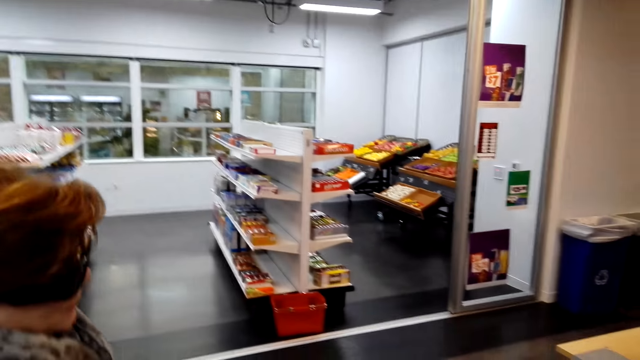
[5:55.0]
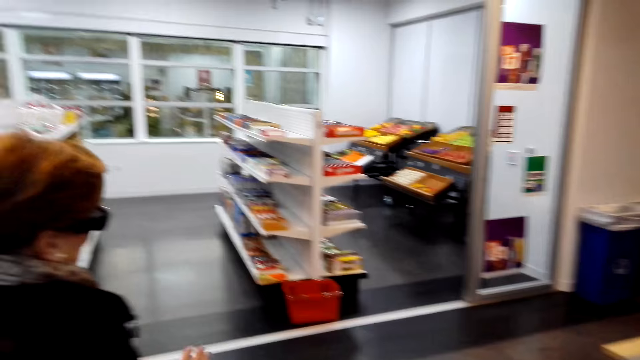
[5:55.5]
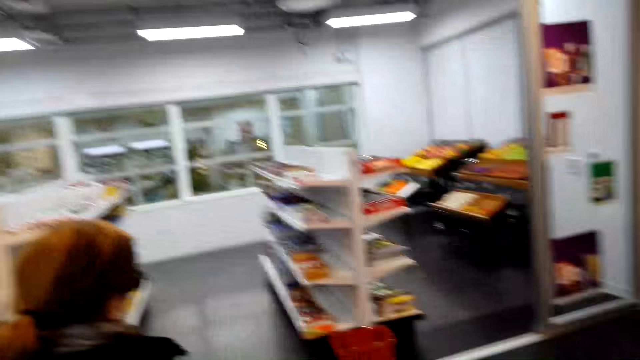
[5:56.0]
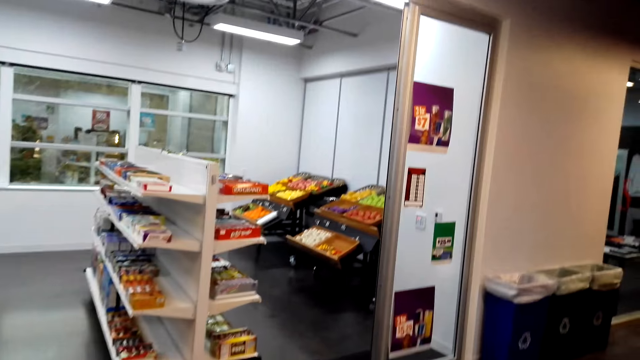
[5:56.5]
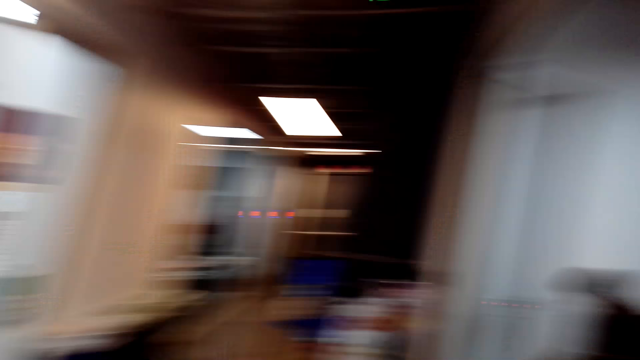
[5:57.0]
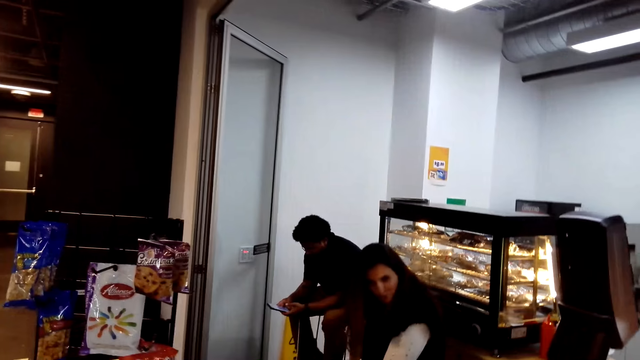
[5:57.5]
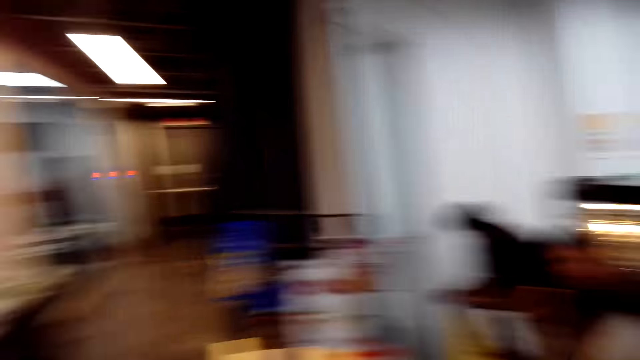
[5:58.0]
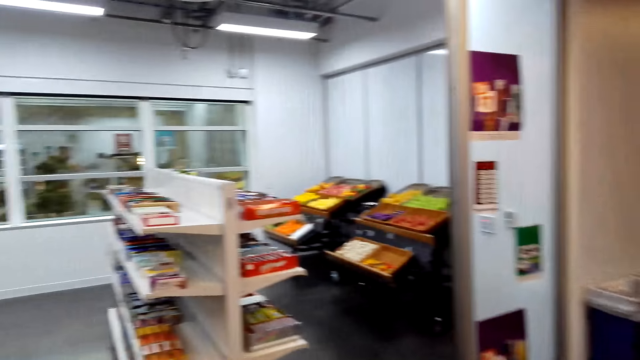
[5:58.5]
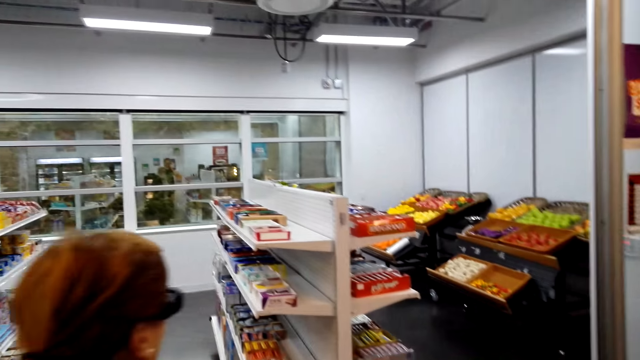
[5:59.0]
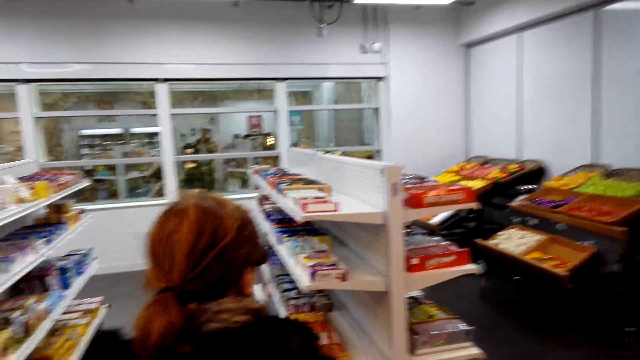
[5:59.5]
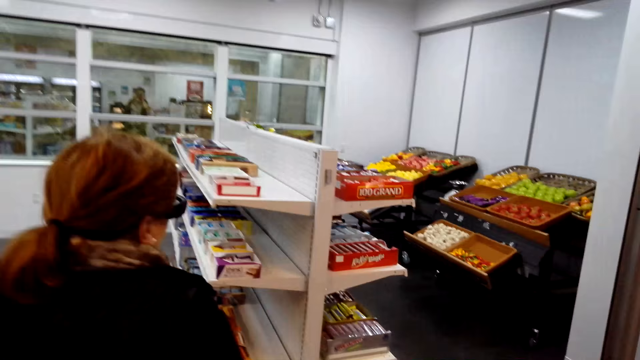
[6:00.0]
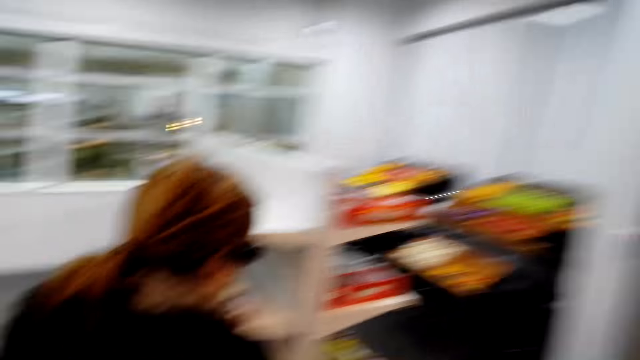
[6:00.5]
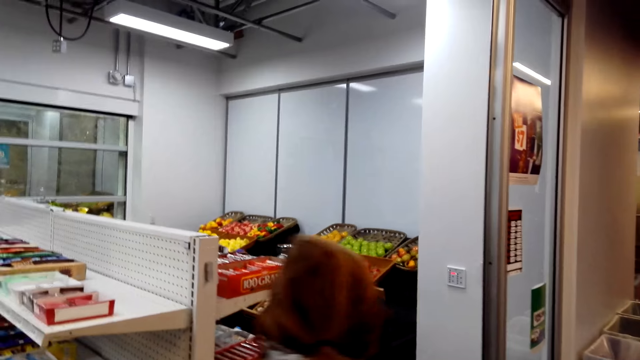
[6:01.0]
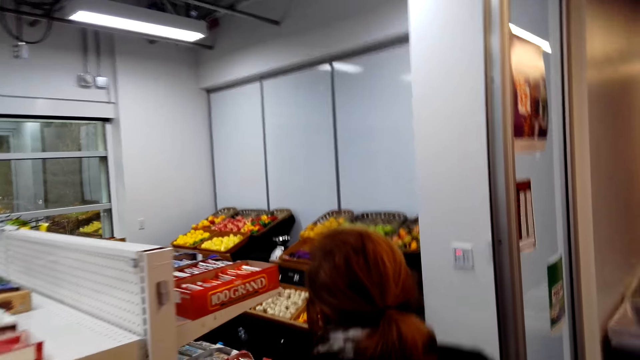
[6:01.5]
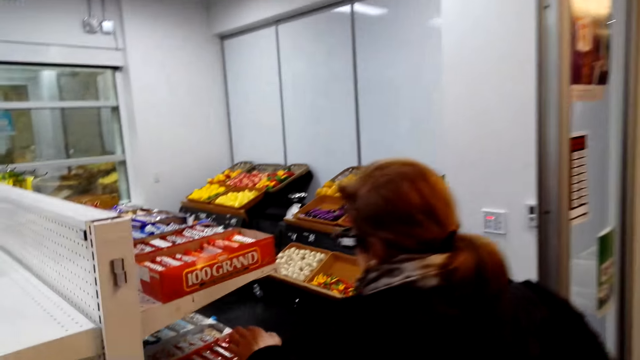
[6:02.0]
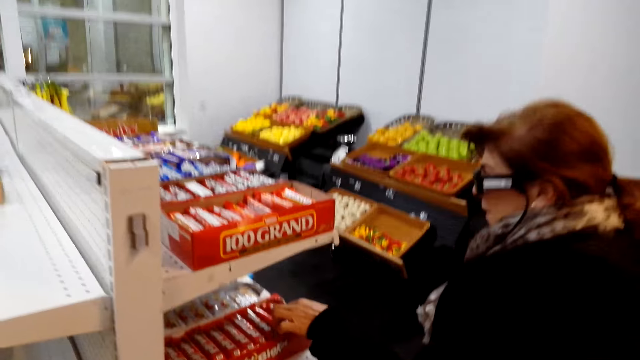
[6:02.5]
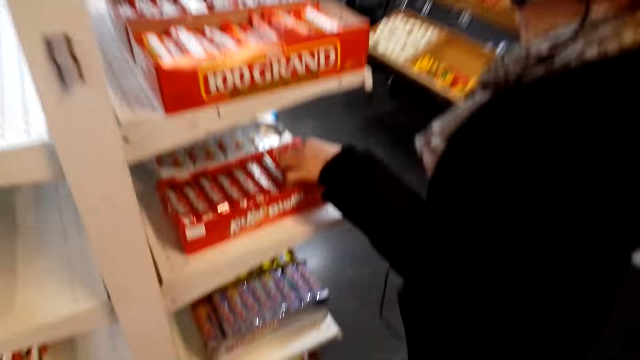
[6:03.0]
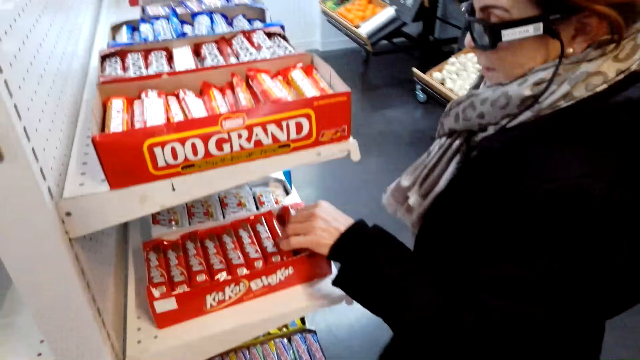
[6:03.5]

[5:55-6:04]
The camera wearer and the lady walk around the supermarket. The camera wearer talks with the lady. They walk in the supermarket and talk with another lady.

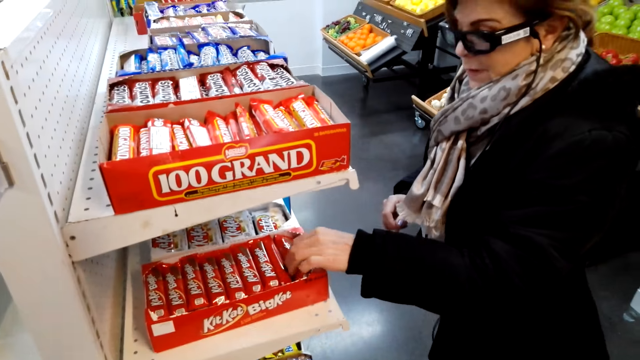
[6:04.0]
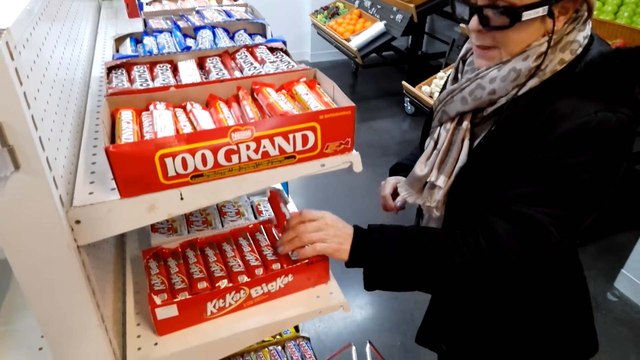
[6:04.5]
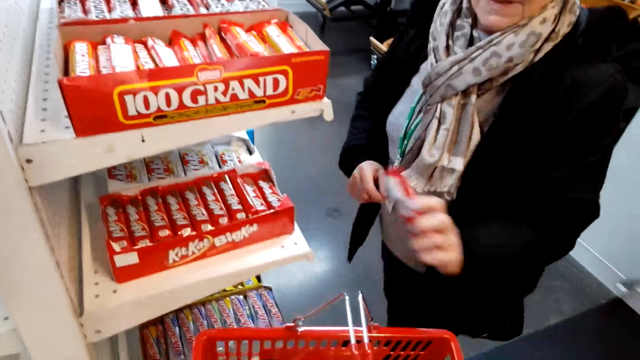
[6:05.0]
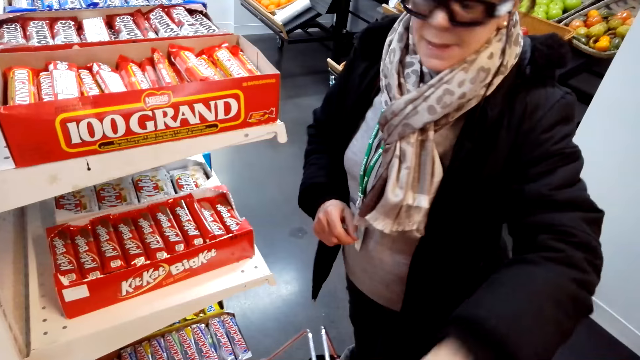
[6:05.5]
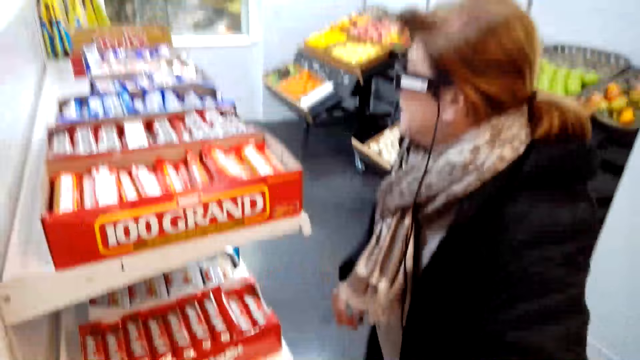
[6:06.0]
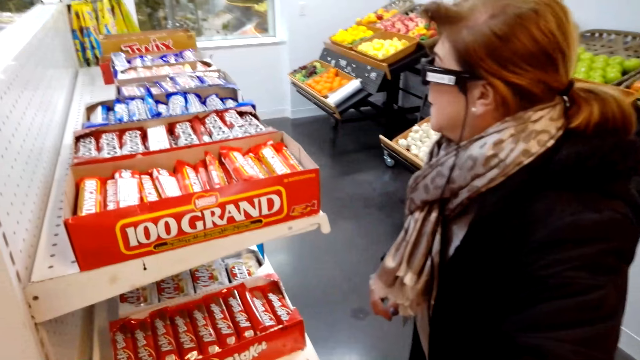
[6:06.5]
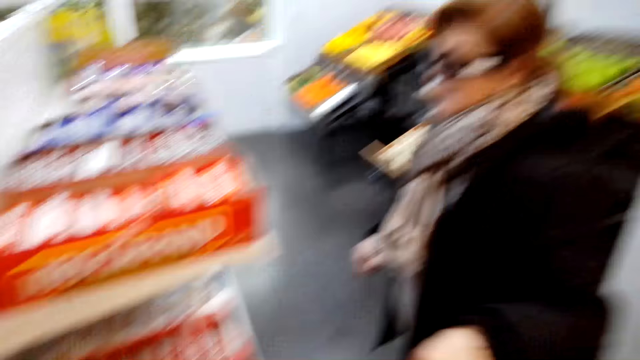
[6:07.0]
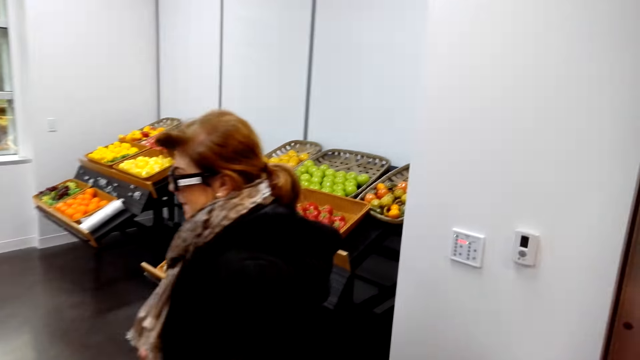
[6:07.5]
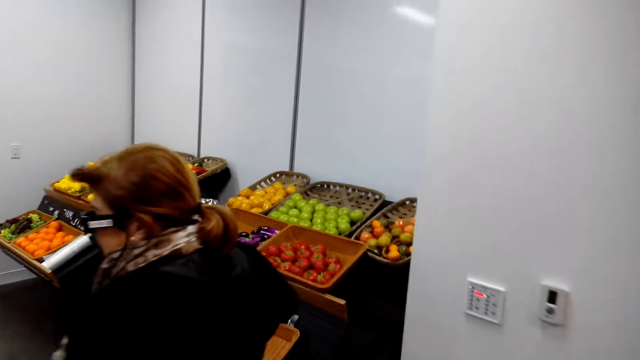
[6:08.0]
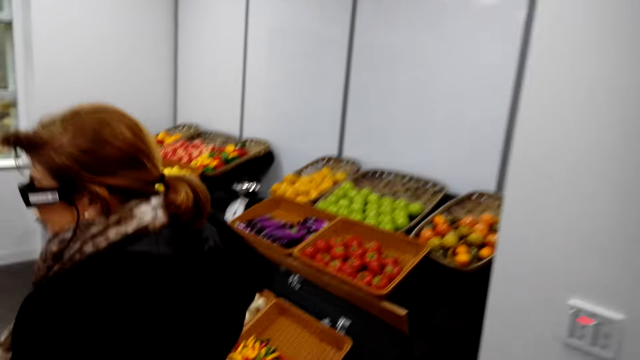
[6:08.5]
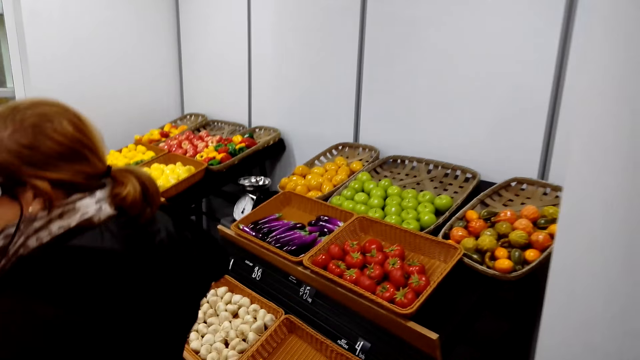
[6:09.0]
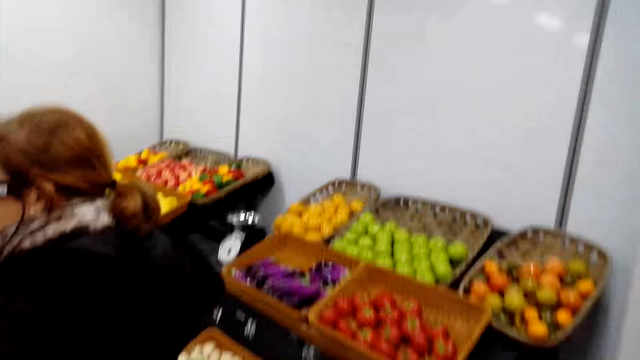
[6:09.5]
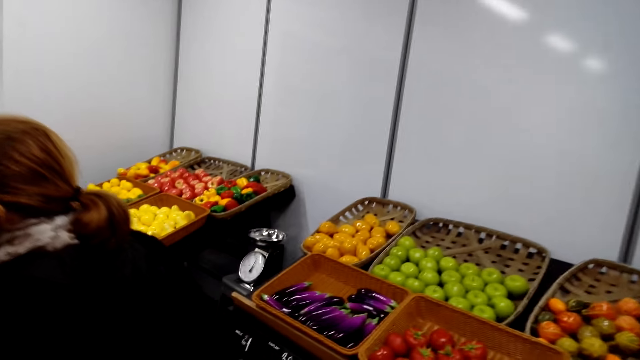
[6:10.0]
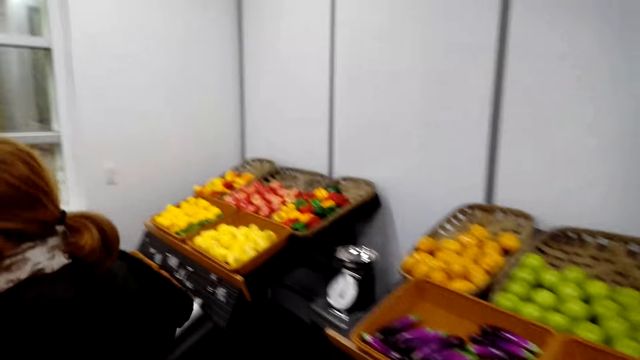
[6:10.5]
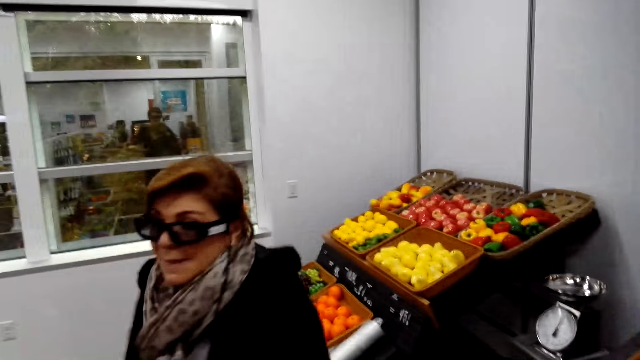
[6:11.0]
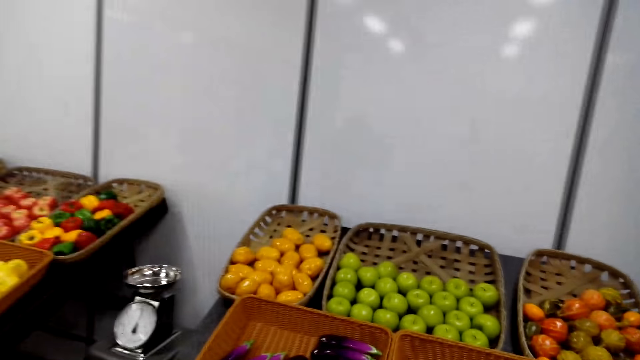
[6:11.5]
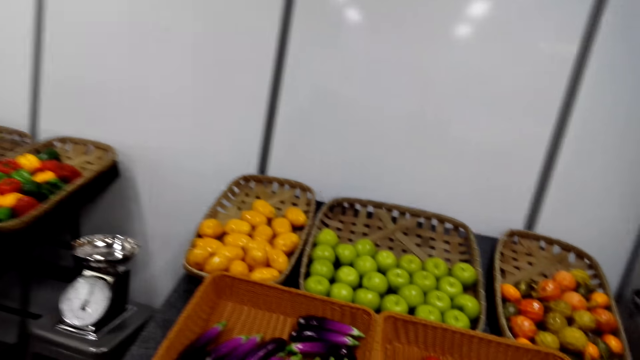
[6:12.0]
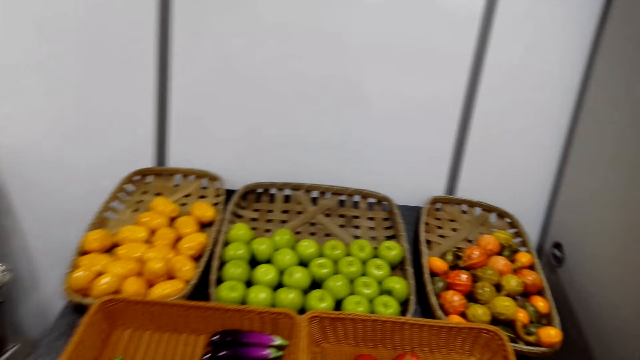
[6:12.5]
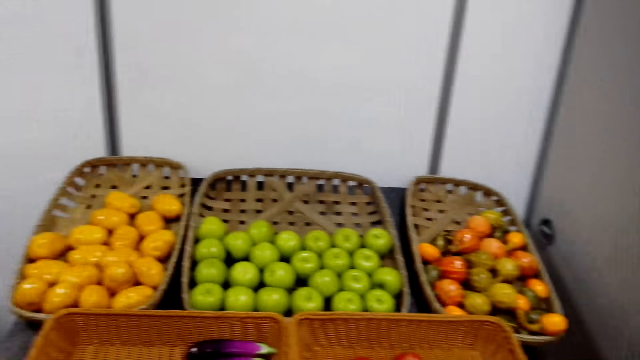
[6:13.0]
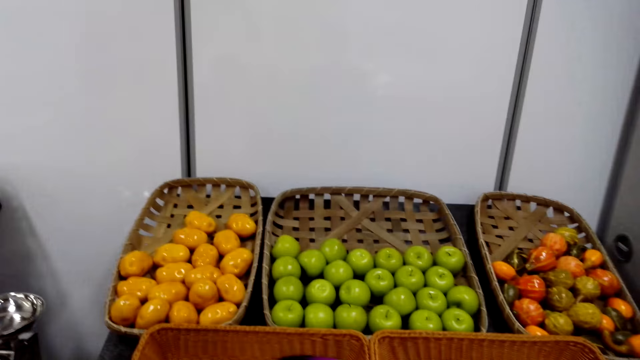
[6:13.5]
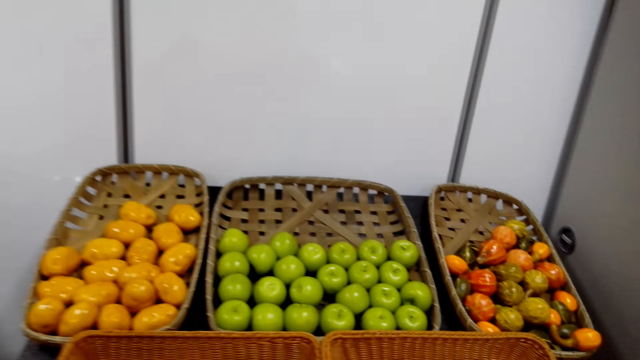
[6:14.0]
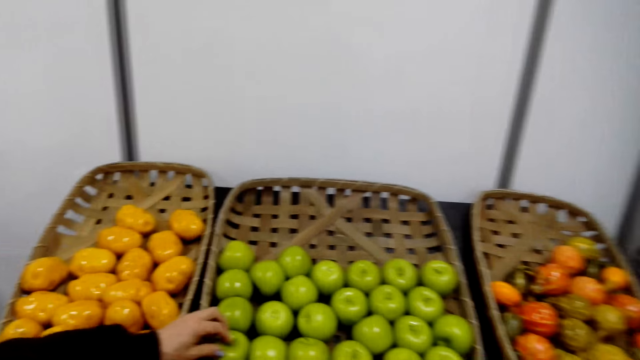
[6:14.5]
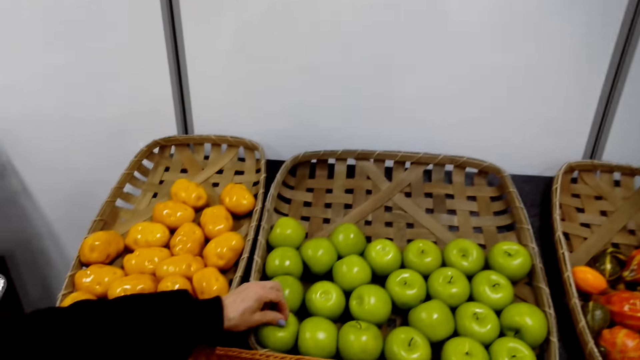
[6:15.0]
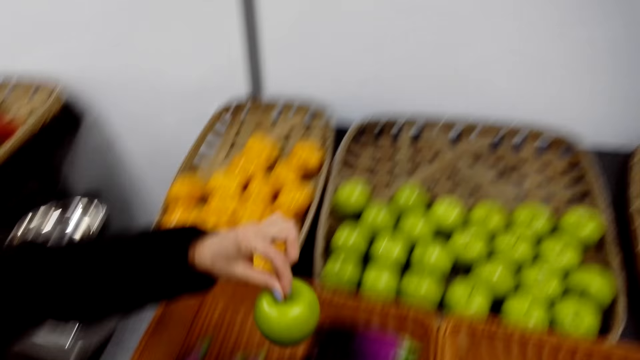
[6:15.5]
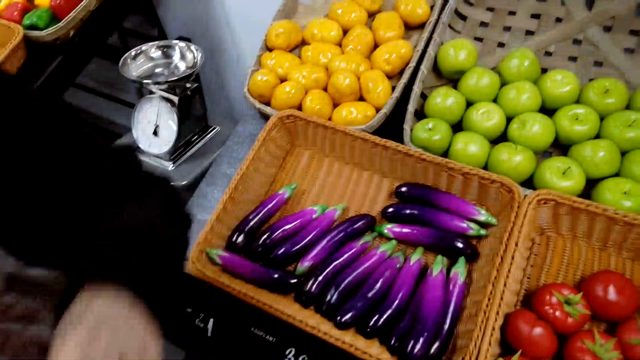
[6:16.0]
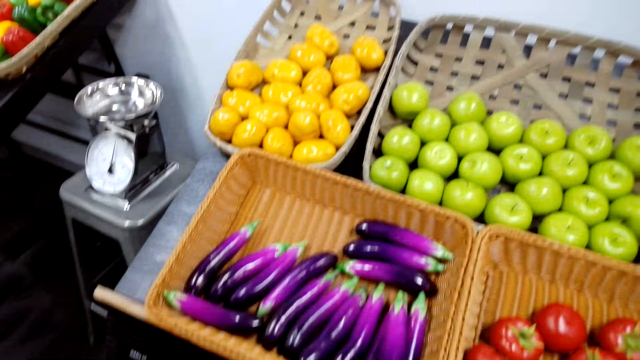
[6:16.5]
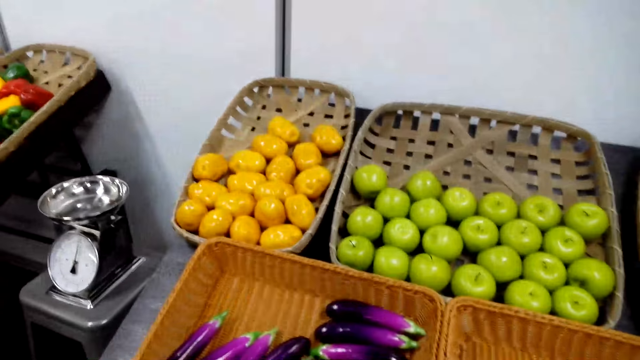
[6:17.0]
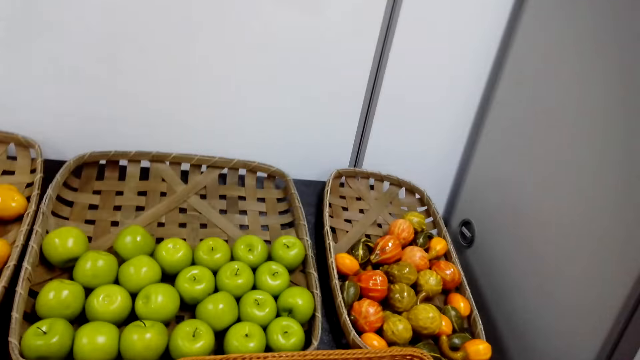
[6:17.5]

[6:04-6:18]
The lady picks up a KitKat and talks with the camera wearer. The lady puts the KitKat in the shopping basket. The camera wearer talks with the lady. They converse with the lady. The camera wearer and the lady walk around the supermarket. The camera wearer converses with the lady. The lady picks up an apple and drops the apples in the basket.
